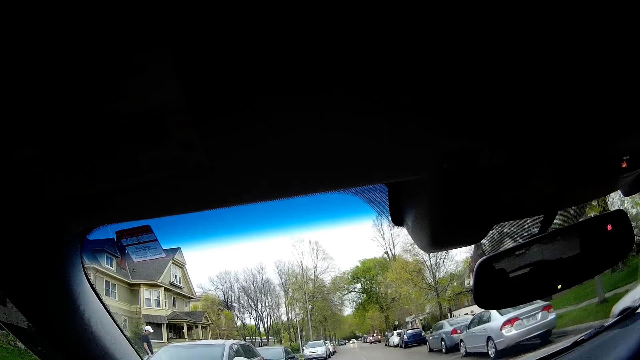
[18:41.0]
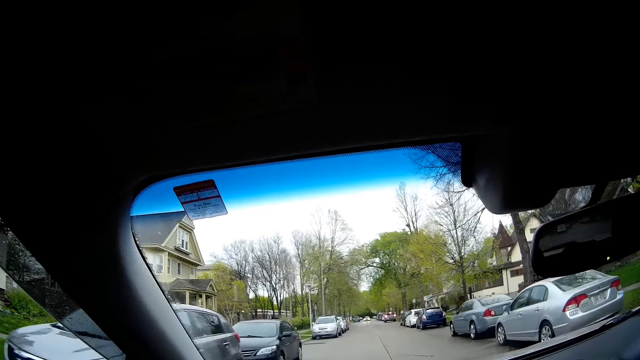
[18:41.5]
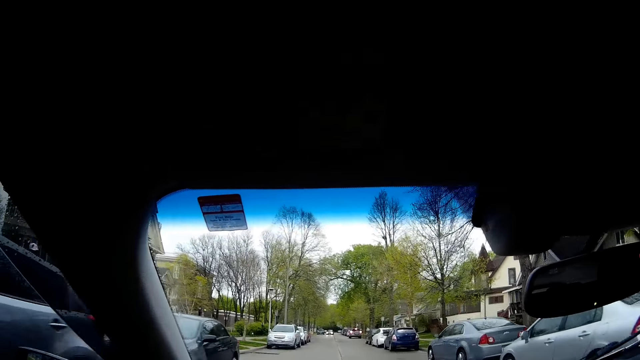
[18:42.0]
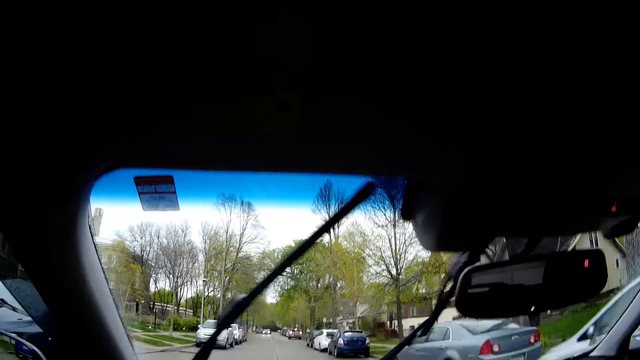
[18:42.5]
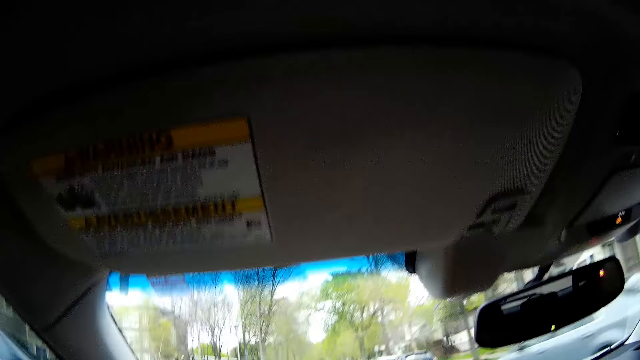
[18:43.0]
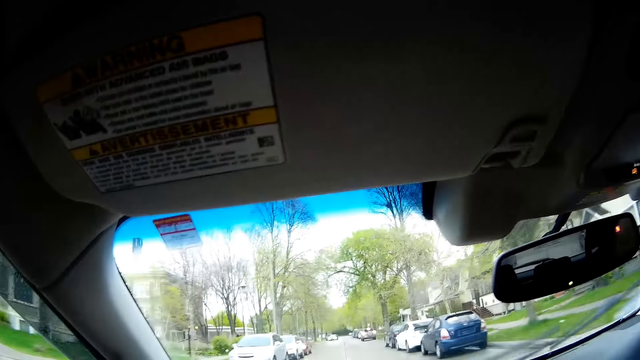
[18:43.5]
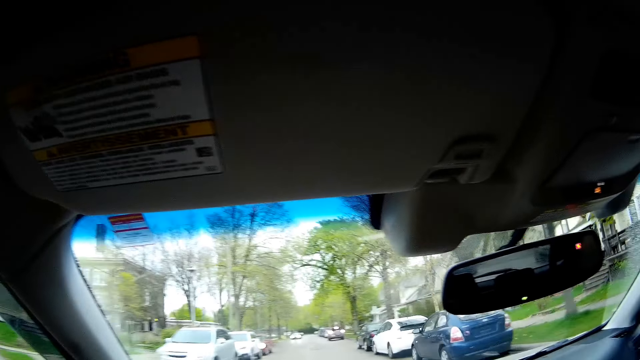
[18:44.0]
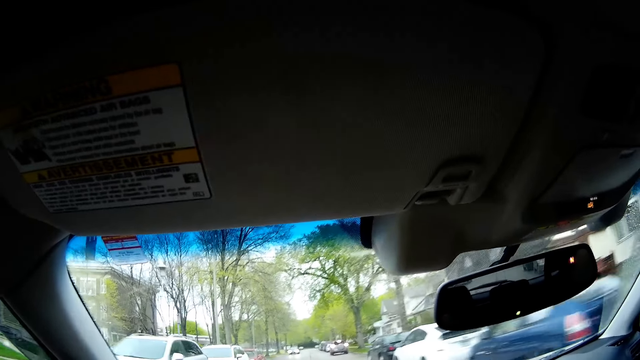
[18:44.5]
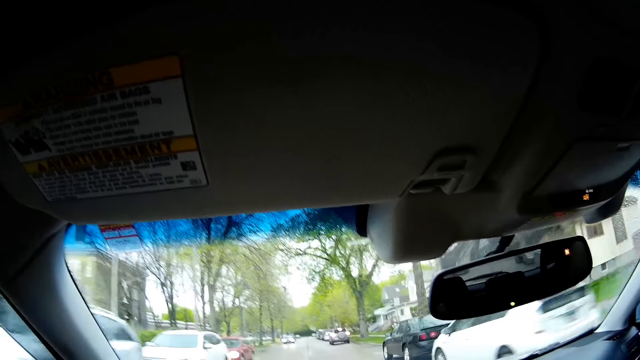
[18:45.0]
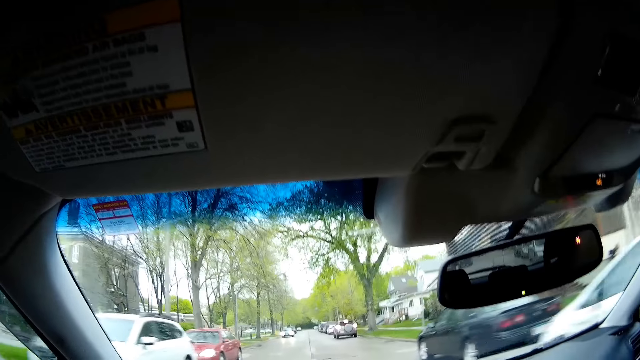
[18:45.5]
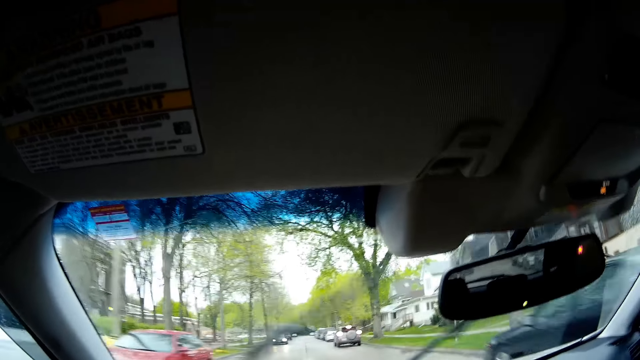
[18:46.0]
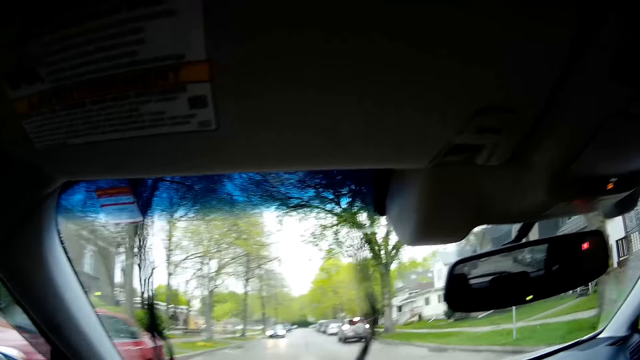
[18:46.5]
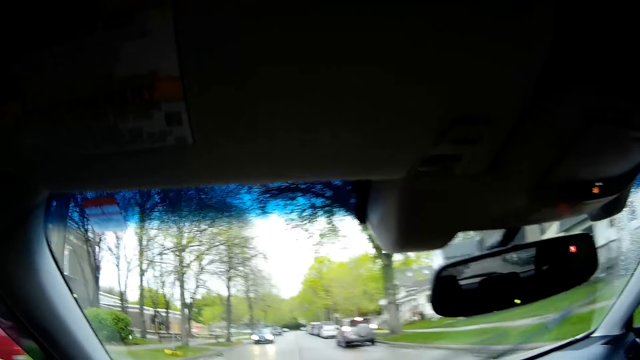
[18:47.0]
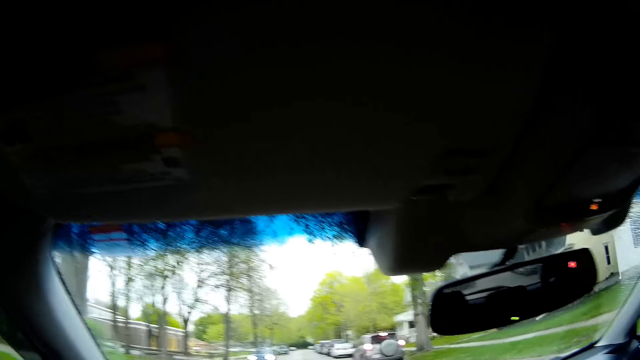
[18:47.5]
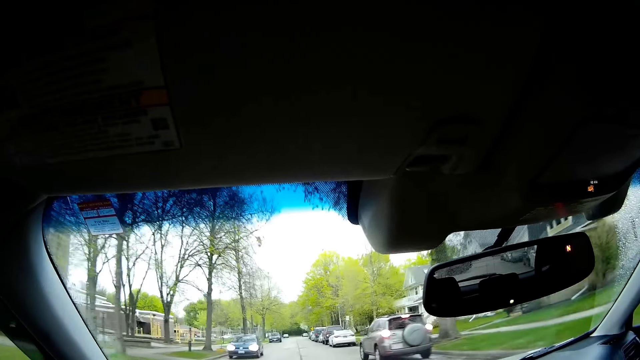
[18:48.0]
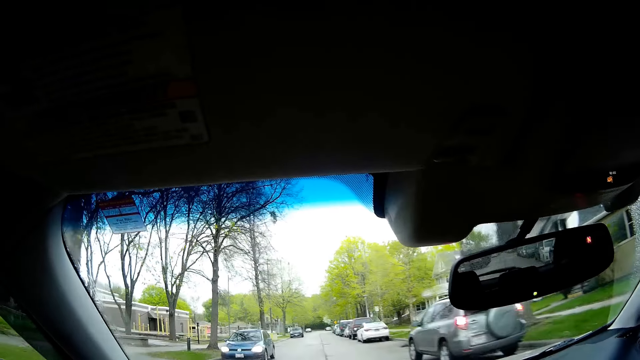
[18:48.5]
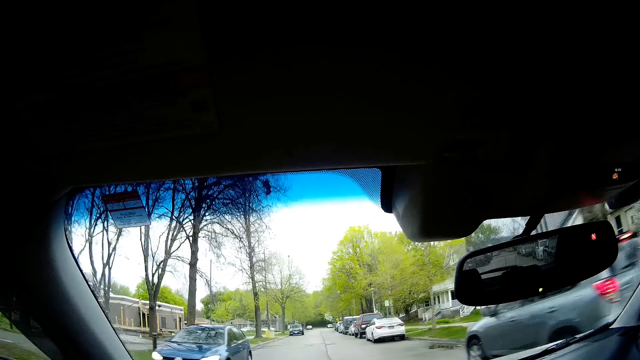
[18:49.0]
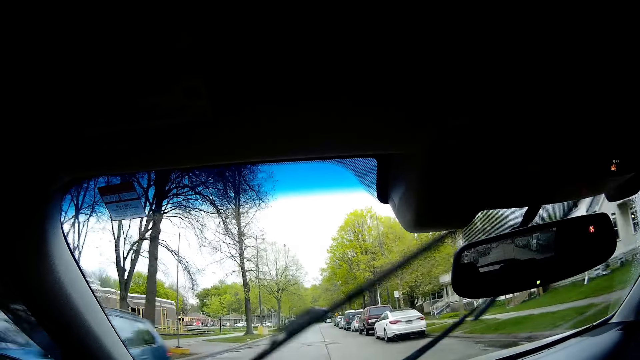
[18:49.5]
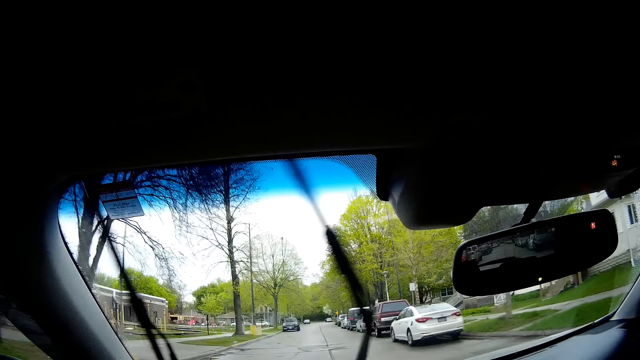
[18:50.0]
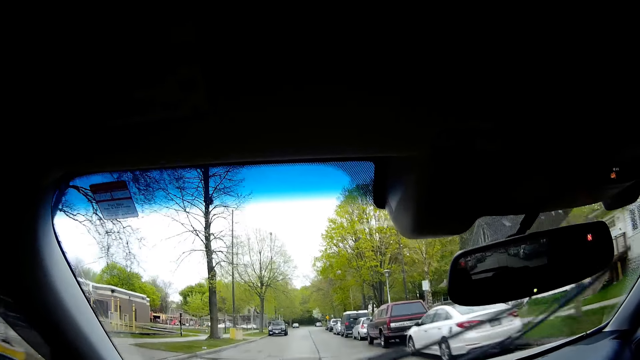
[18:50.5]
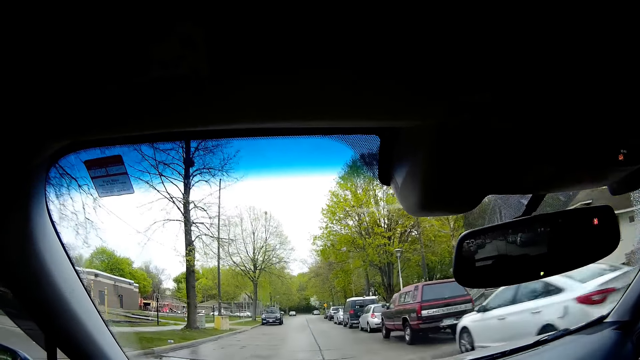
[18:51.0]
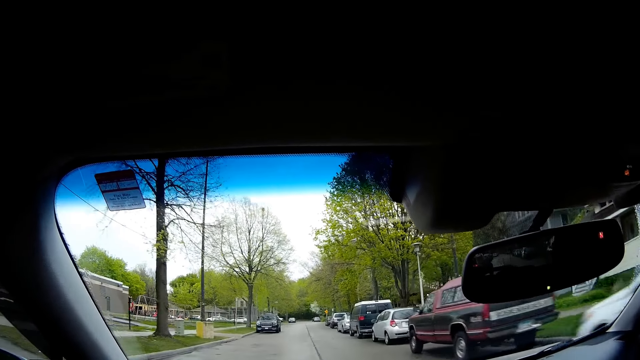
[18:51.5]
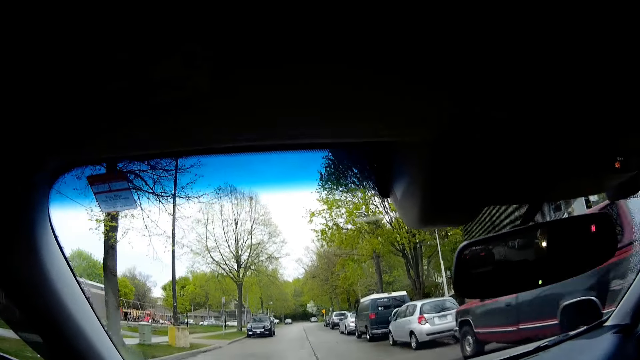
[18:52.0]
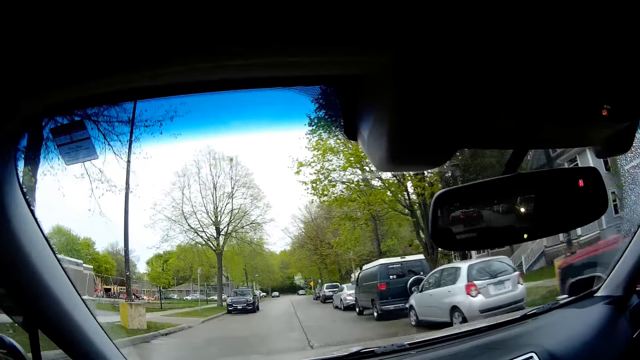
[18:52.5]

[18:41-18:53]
The camera wearer drives the car on the road. They talk to a person on the phone. They drive the car on the road.

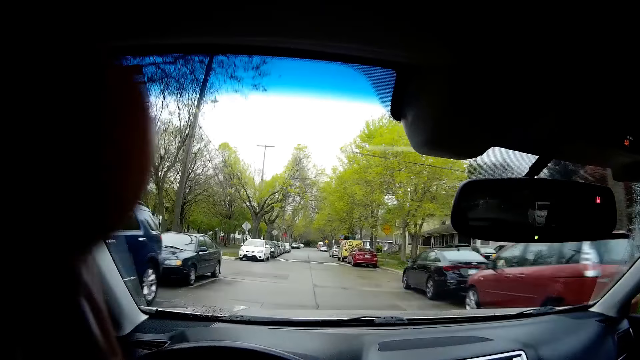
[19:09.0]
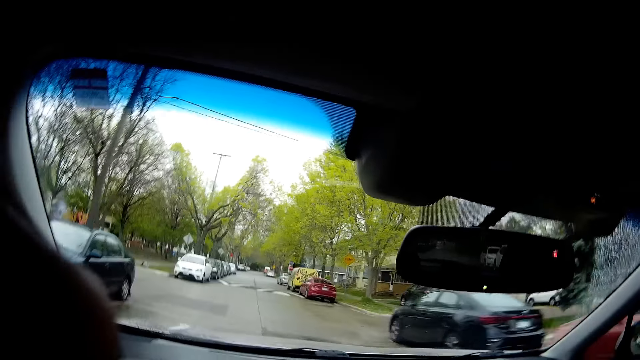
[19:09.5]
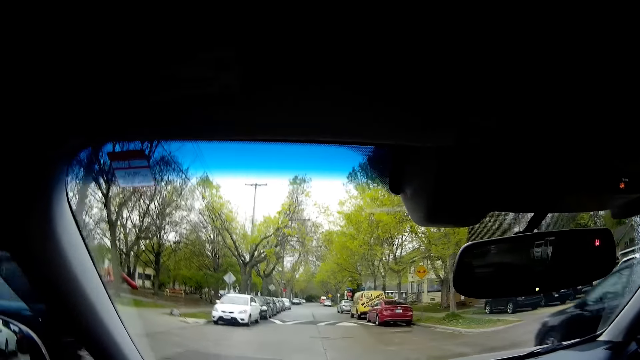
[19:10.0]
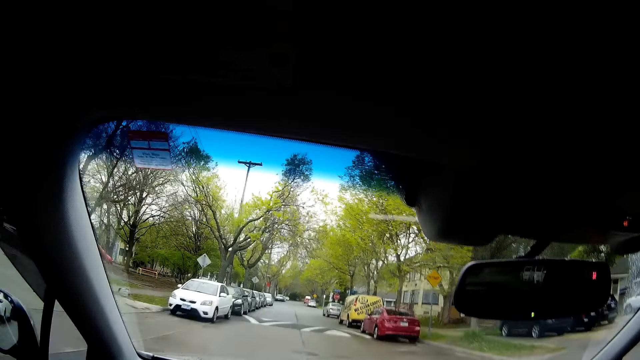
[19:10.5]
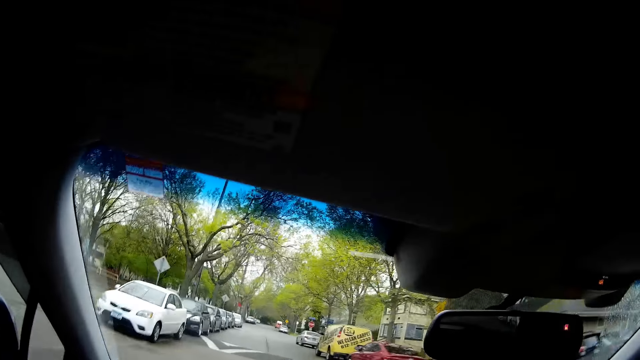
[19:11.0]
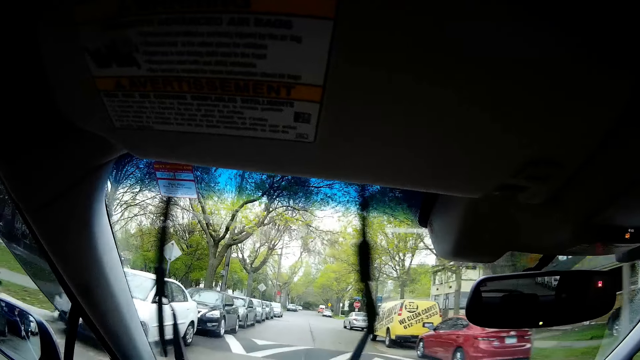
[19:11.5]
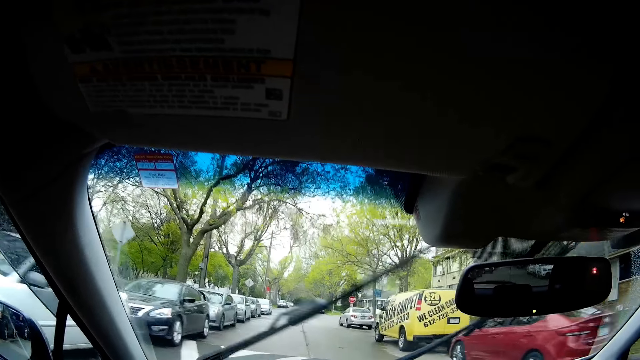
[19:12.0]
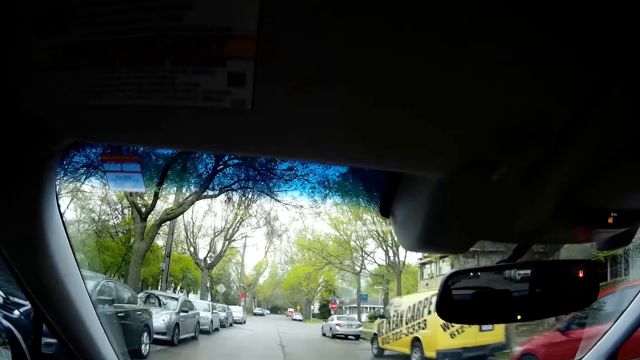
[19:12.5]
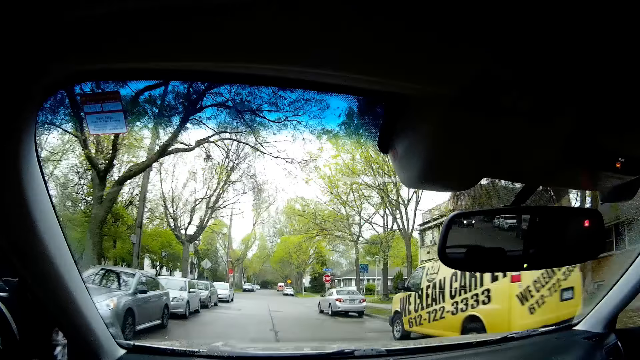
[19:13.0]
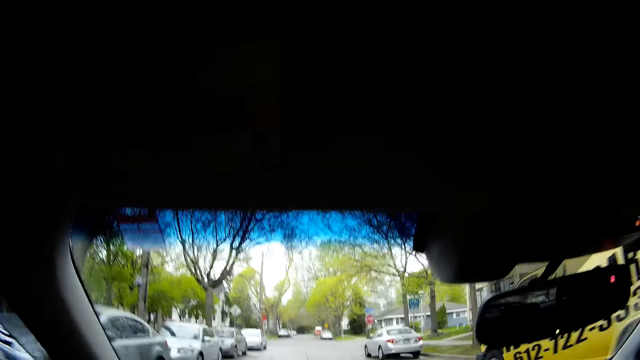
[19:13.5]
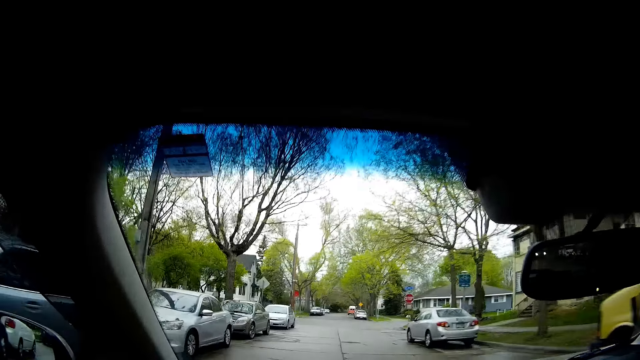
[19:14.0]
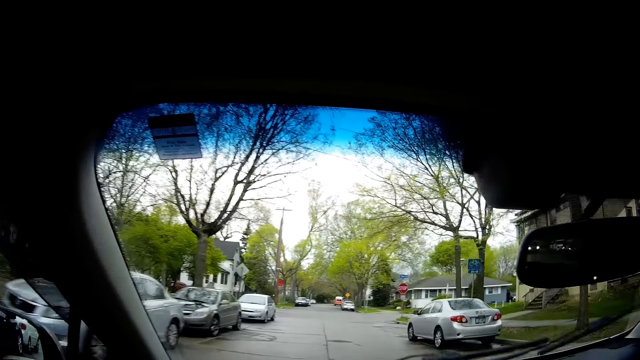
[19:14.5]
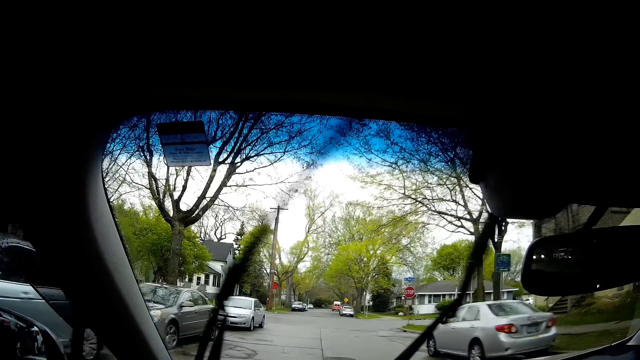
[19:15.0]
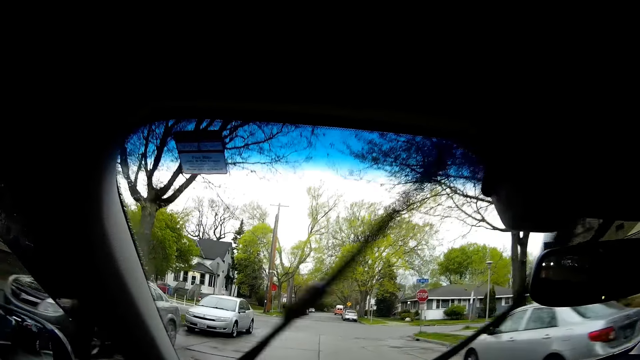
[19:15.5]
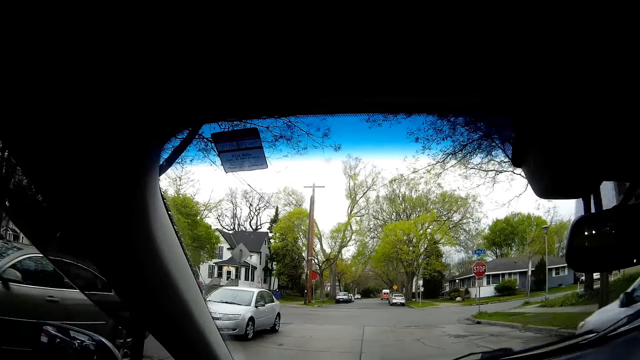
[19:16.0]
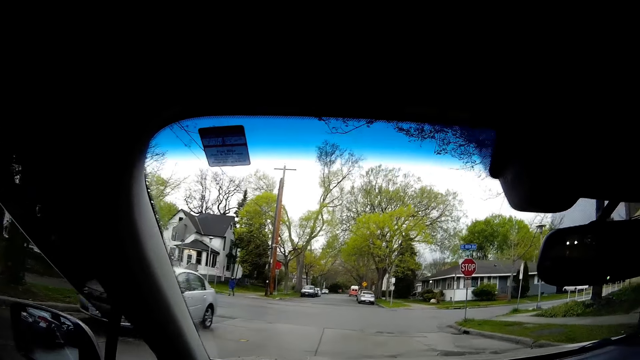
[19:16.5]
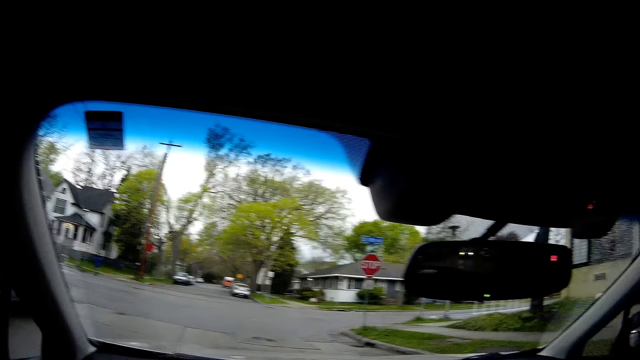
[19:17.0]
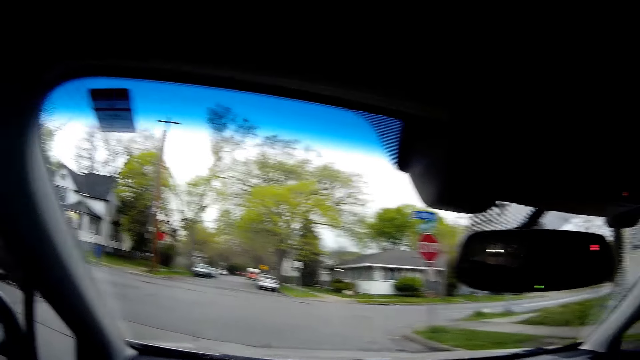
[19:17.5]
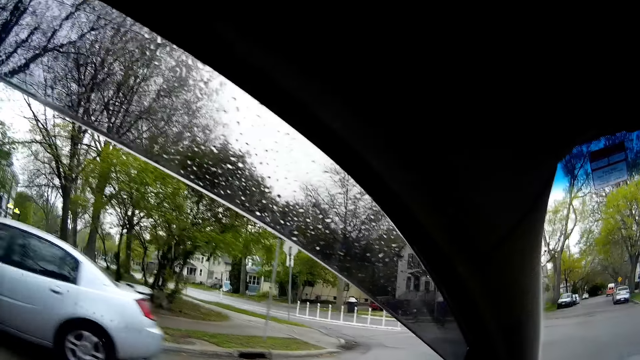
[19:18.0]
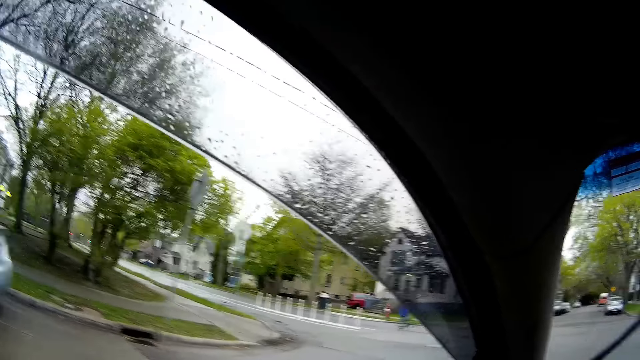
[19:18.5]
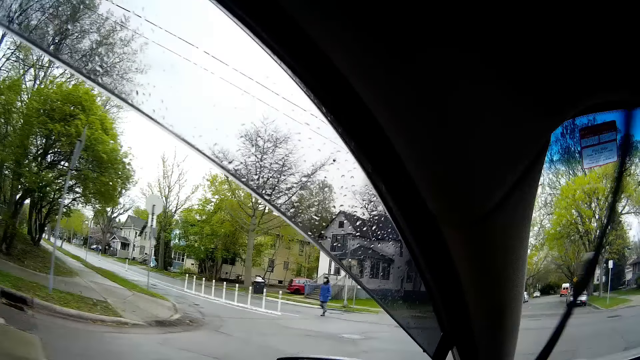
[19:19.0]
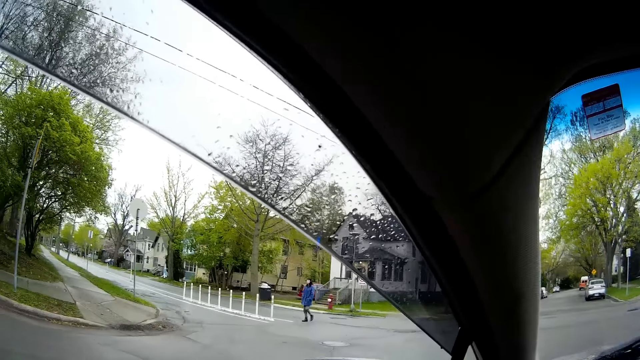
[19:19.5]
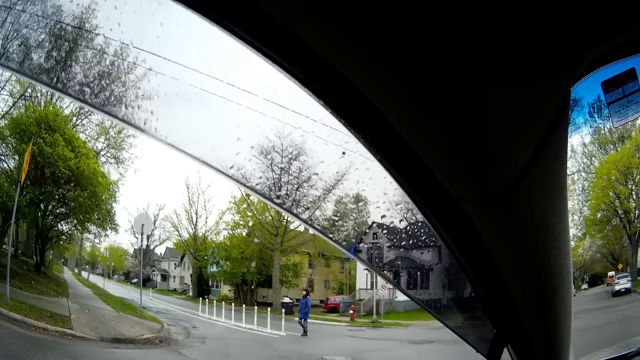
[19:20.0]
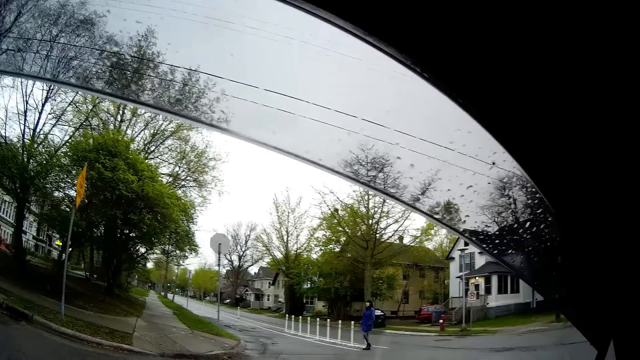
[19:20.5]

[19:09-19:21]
The camera wearer lowers his left hand. A lady walks past the camera wearer.
